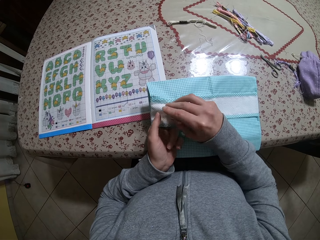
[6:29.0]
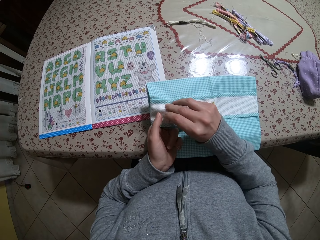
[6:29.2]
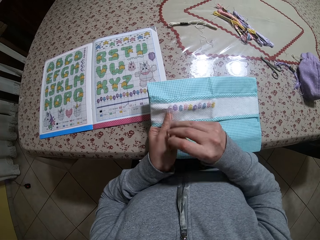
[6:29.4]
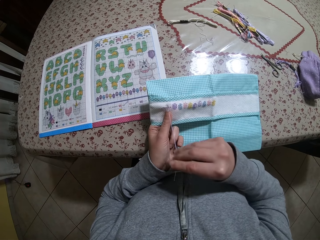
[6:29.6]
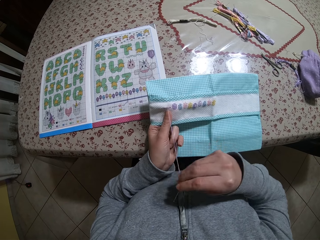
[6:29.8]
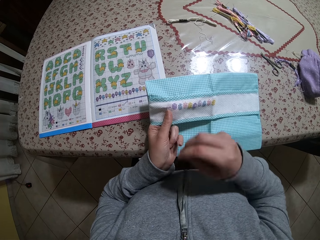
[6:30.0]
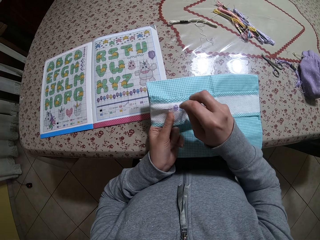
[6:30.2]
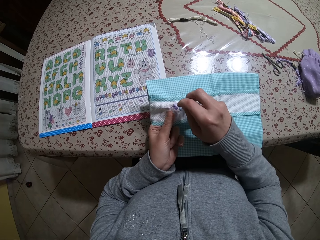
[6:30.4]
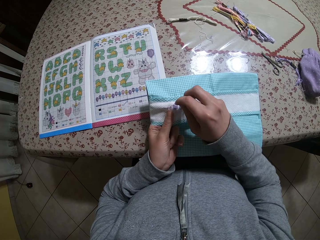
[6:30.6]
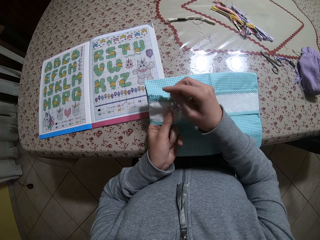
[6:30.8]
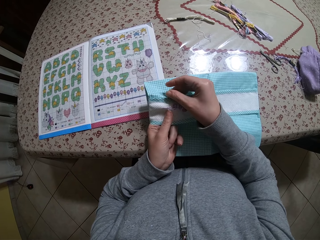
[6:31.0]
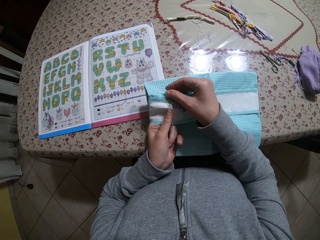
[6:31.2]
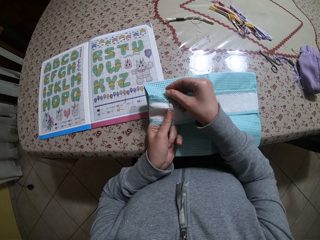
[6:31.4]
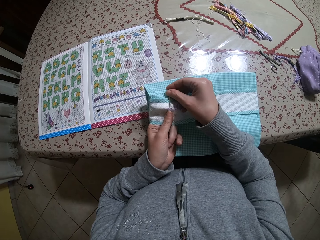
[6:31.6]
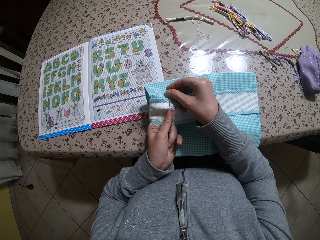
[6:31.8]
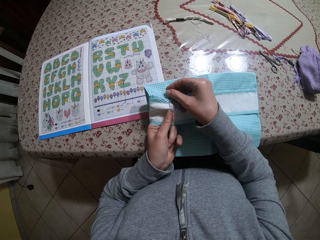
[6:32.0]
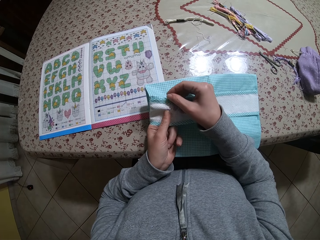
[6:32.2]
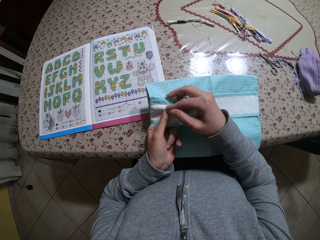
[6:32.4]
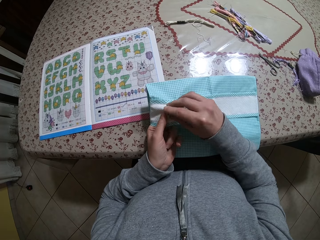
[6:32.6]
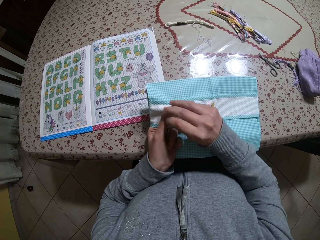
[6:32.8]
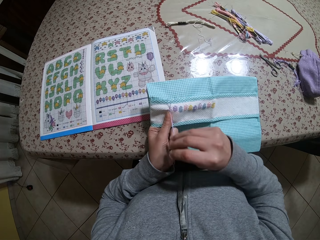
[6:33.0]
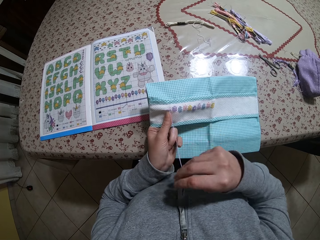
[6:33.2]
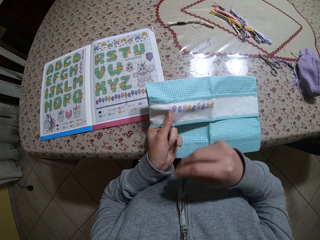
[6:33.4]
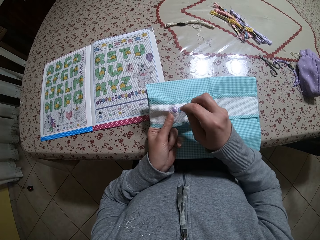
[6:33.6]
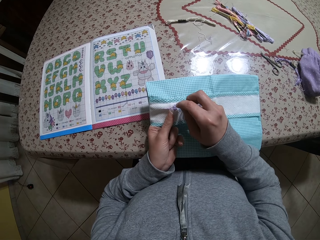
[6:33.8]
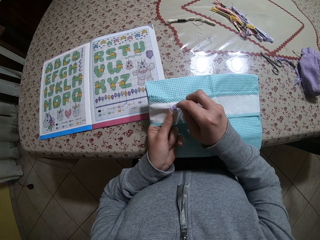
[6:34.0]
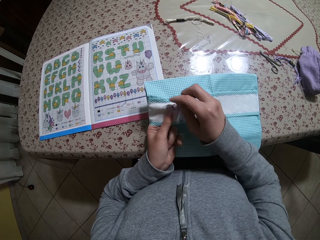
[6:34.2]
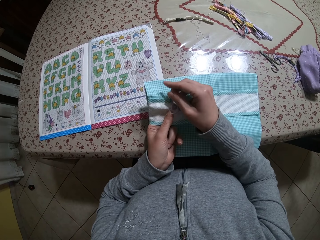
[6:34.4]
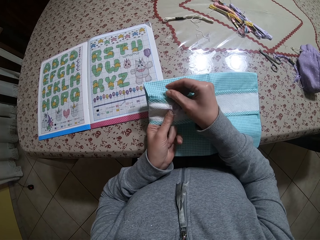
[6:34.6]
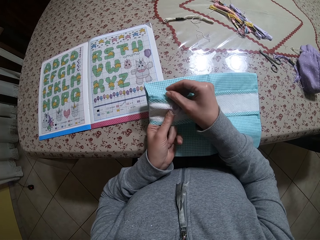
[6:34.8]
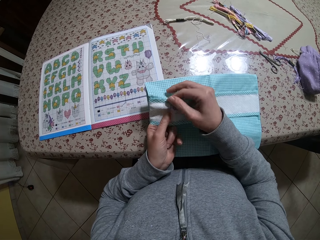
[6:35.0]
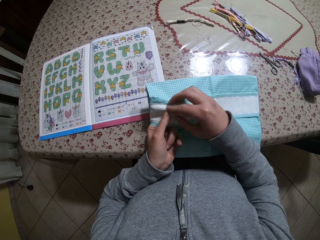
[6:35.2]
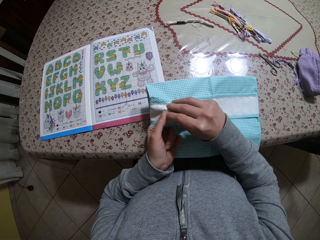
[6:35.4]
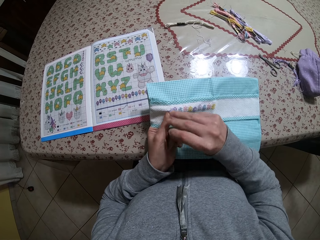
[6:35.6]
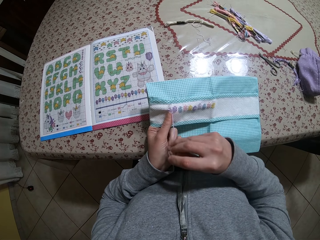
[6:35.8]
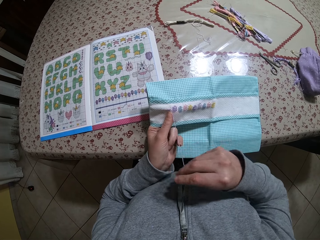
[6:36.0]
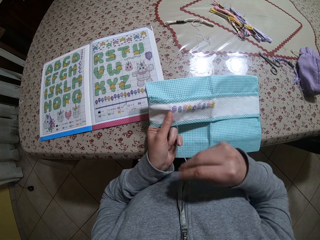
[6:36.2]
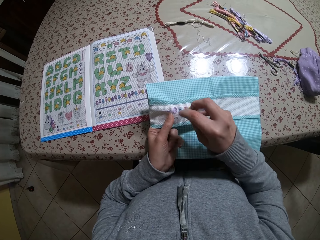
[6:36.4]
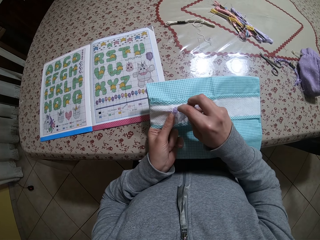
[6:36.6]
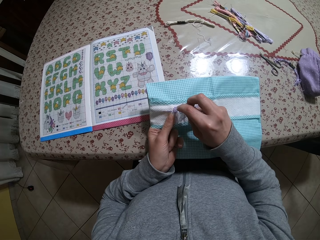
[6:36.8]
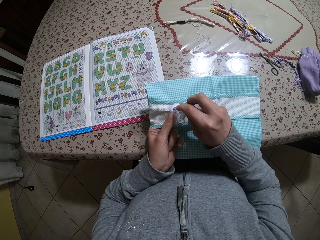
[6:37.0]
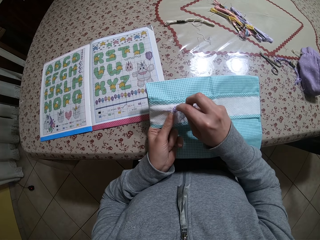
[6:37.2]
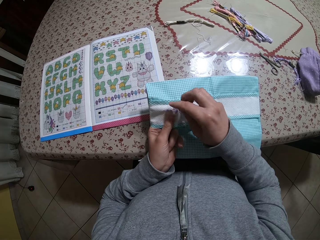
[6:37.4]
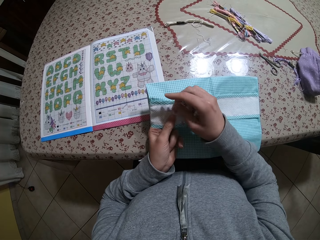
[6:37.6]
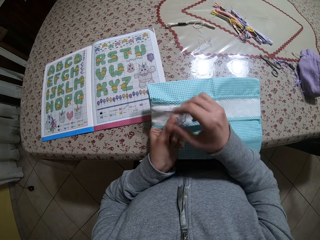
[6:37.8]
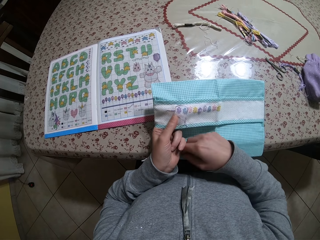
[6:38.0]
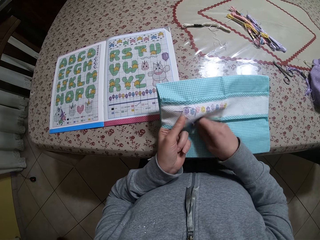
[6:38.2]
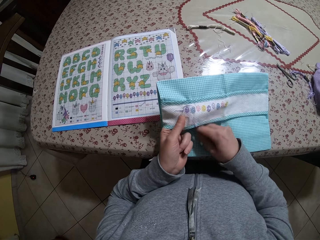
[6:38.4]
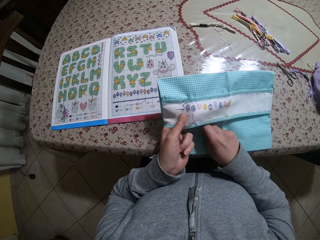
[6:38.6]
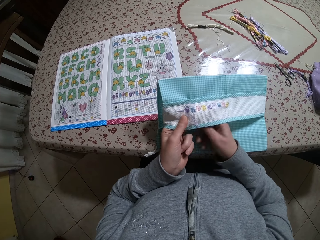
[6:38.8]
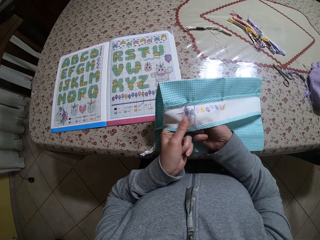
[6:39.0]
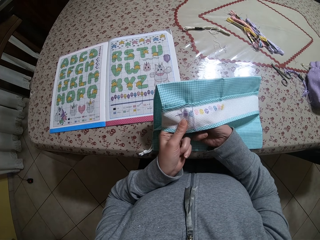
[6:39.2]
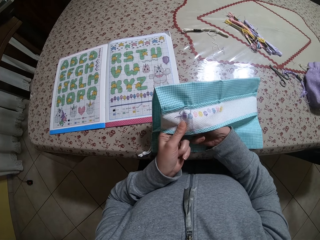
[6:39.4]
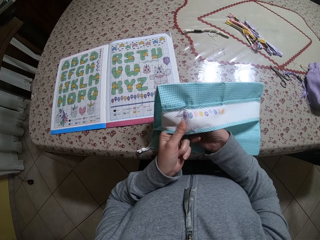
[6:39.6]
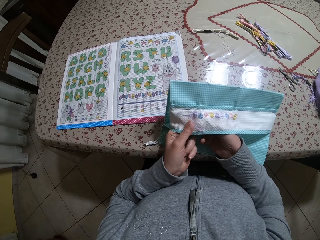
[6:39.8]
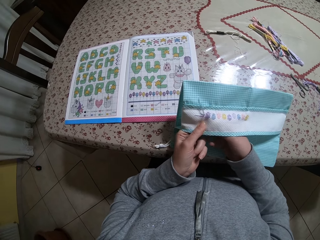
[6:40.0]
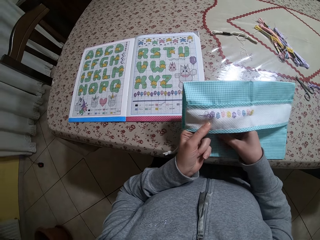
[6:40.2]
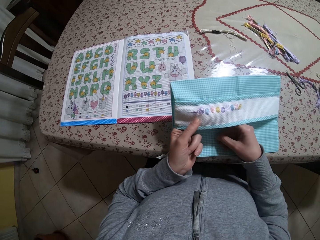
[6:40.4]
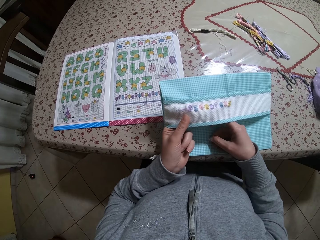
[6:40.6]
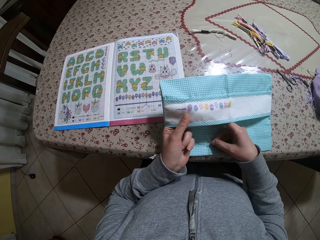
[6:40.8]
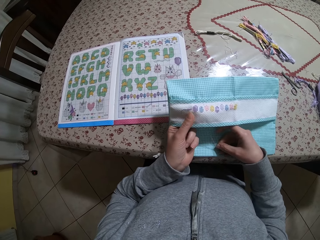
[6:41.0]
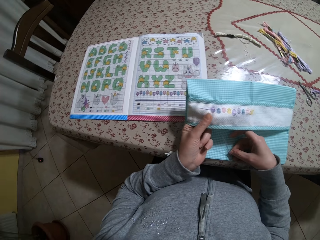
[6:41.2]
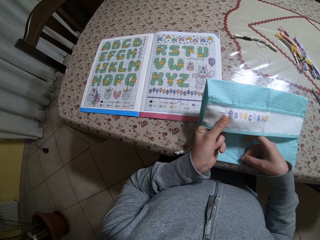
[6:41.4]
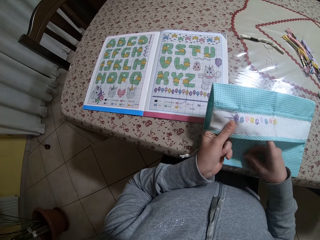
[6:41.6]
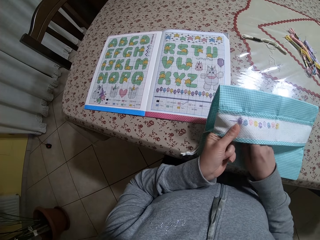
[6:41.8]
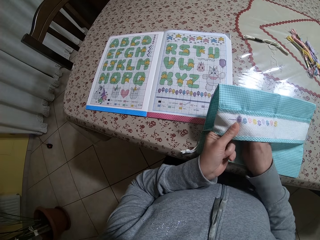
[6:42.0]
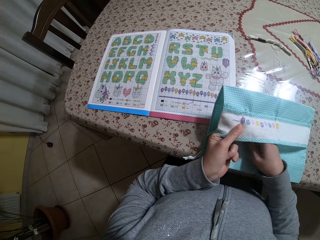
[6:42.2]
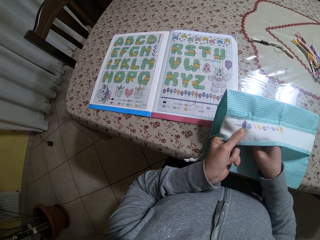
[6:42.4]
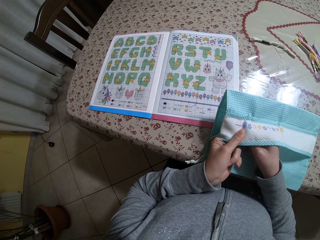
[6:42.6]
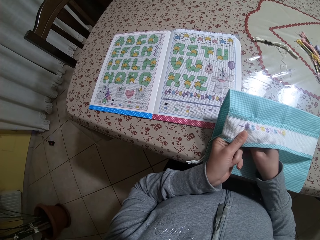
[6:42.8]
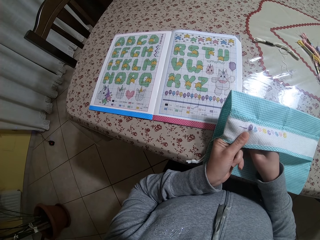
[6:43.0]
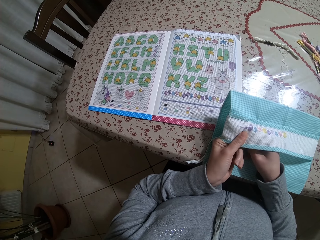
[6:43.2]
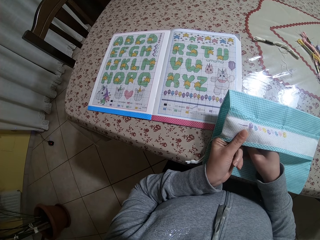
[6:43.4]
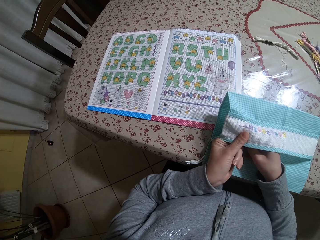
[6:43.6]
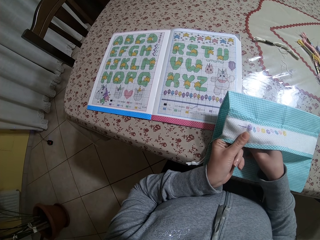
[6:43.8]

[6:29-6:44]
The camera wearer pulls the needle. They sew the cloth with the needle. They pull the needle. They sew the cloth with the needle. They pull the needle. They sew the cloth with the needle. They move the right hand. They sew the cloth with the needle. They pull the needle. They sew the cloth with the needle.

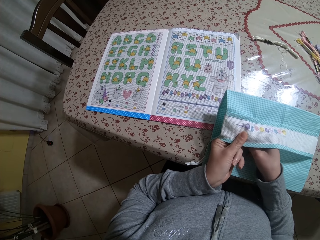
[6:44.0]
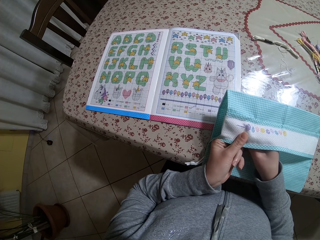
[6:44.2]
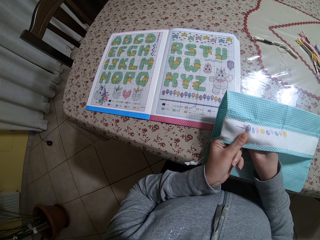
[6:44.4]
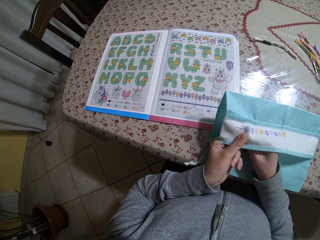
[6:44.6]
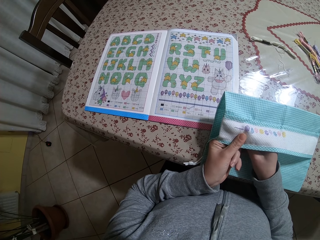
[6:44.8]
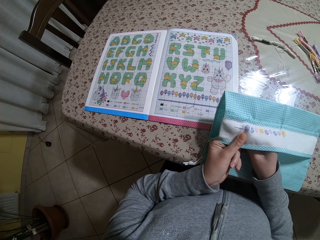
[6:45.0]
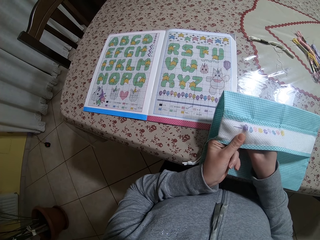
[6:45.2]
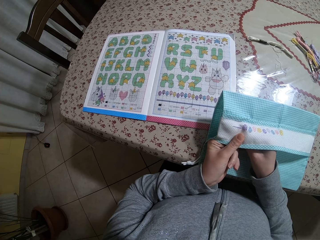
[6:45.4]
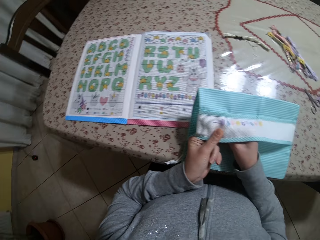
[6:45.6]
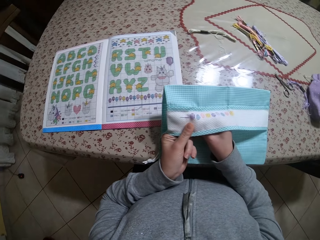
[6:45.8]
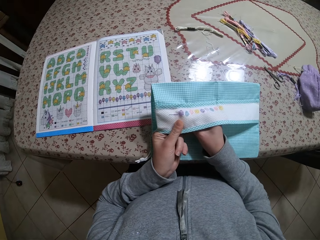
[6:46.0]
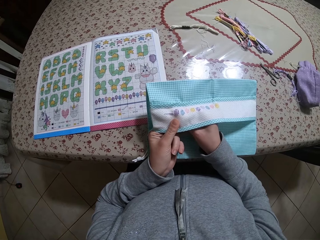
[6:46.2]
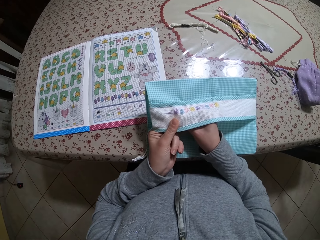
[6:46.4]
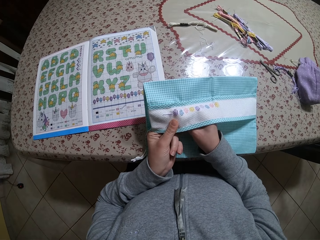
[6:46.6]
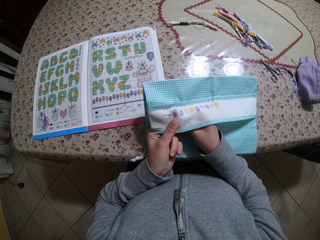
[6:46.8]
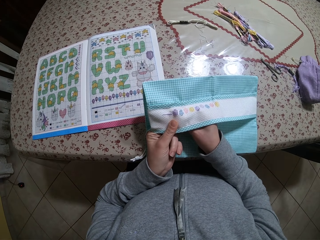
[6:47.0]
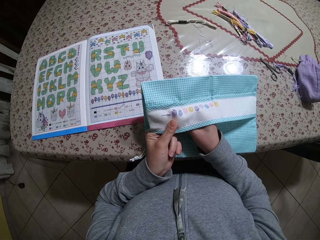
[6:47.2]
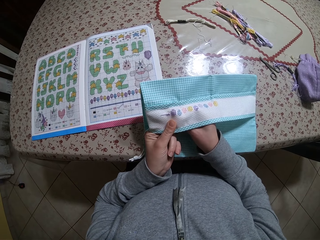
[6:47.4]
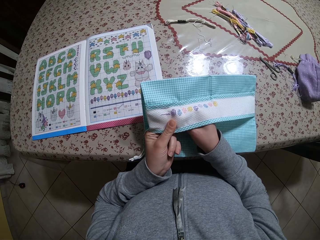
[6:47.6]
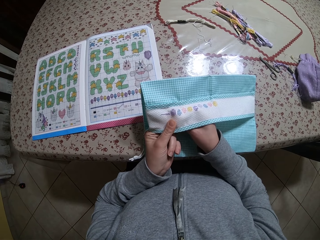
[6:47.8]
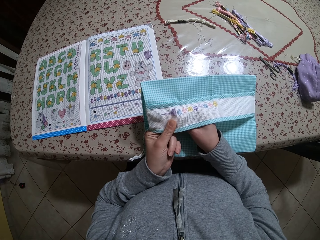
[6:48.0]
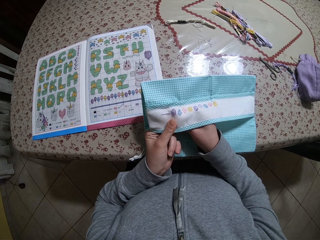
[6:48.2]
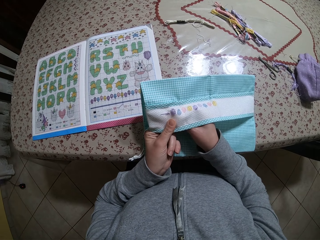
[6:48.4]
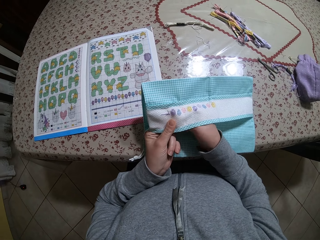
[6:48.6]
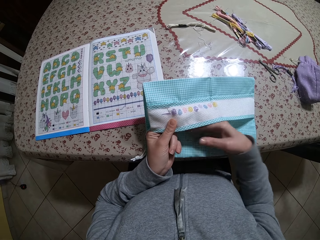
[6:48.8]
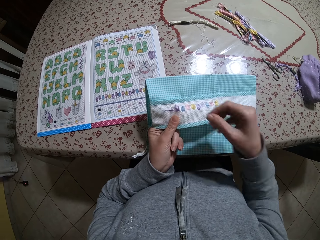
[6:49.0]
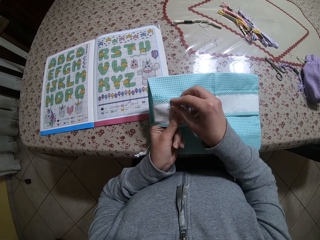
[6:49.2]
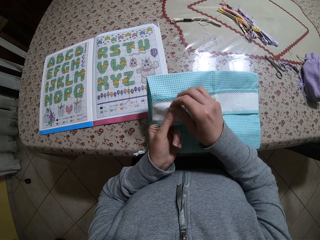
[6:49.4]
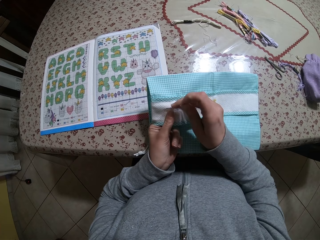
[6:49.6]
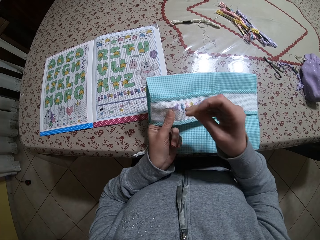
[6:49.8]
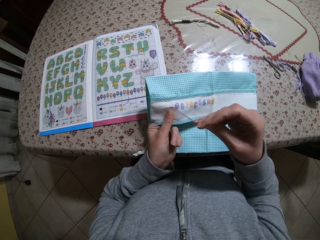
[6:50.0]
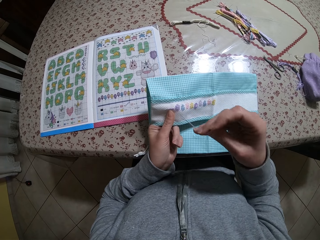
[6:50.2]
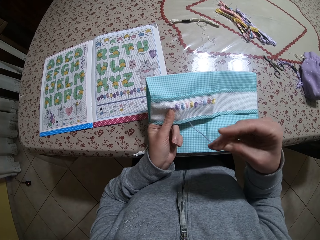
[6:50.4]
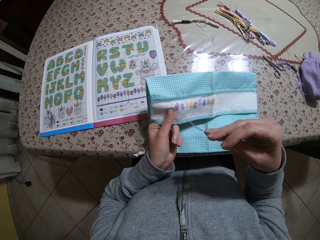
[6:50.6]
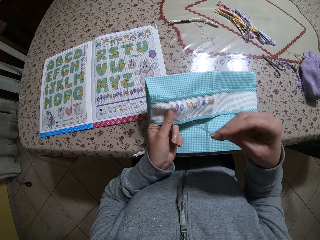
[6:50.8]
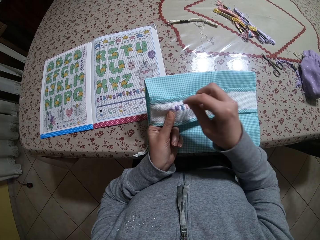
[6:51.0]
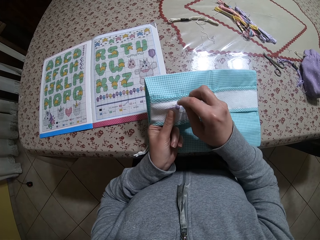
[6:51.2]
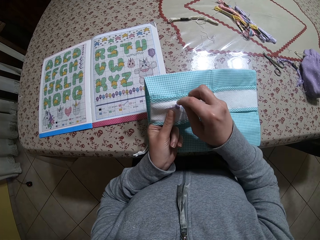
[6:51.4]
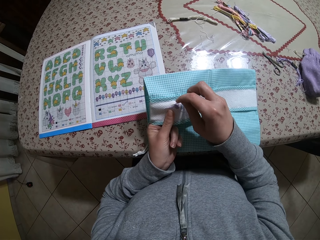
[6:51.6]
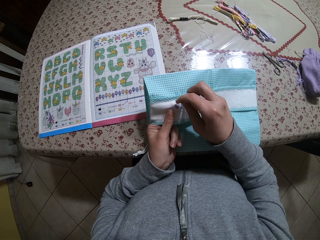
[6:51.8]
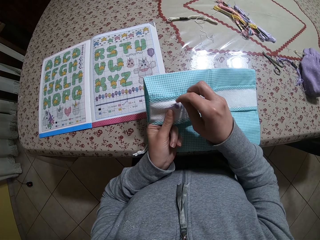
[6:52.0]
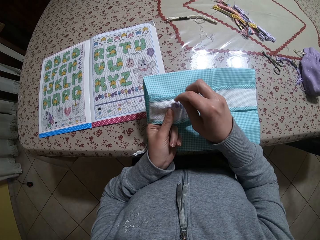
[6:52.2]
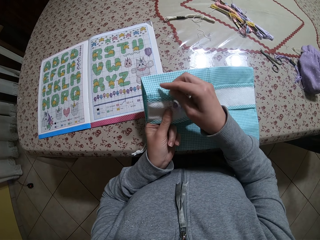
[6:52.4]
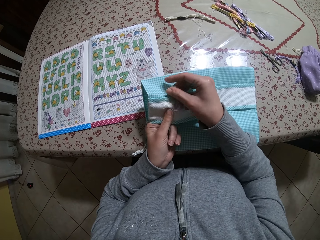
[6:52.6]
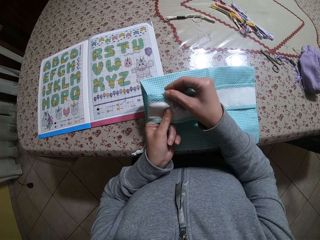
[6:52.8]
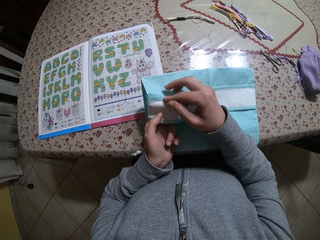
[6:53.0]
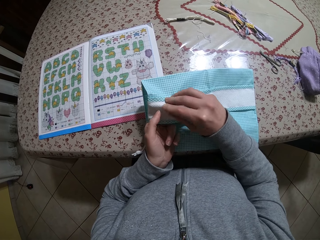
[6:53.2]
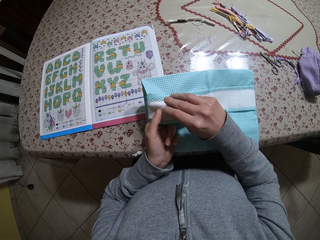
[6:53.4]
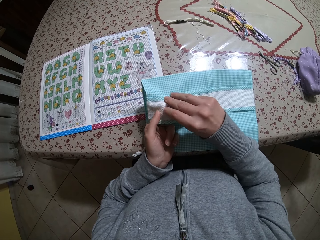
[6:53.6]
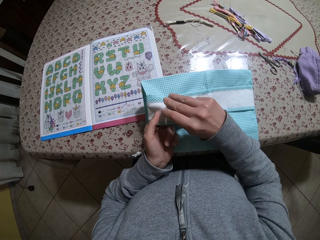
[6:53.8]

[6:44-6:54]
The camera wearer lifts the right hand. They pull the needle. They sew the cloth with the needle.
